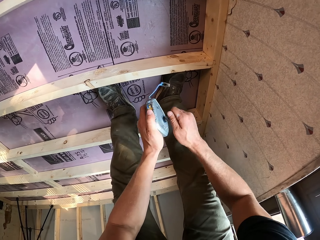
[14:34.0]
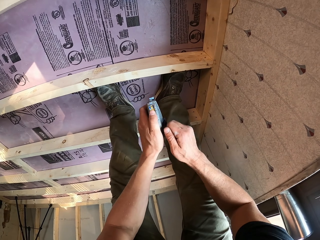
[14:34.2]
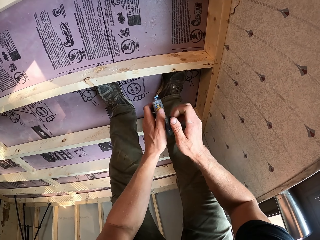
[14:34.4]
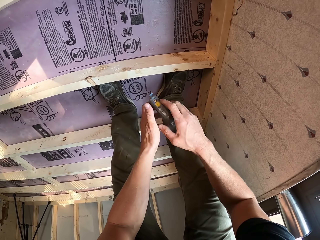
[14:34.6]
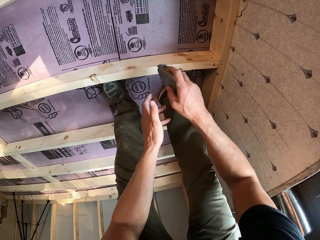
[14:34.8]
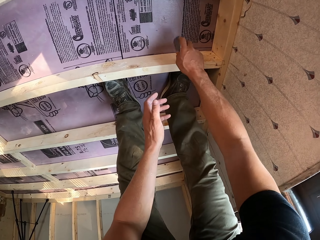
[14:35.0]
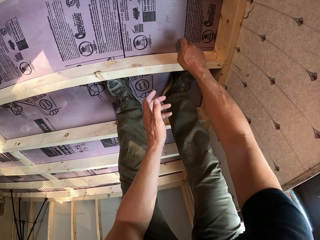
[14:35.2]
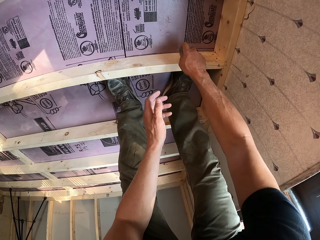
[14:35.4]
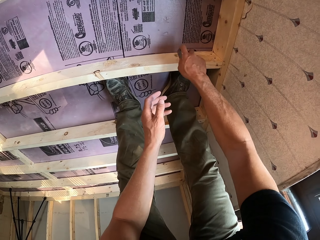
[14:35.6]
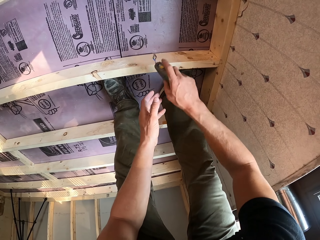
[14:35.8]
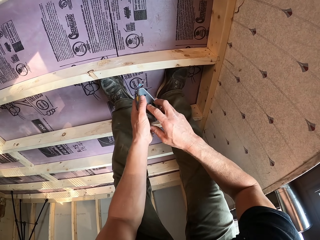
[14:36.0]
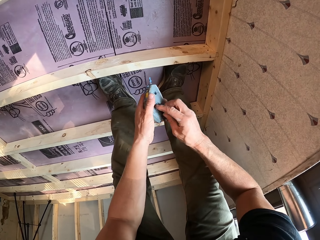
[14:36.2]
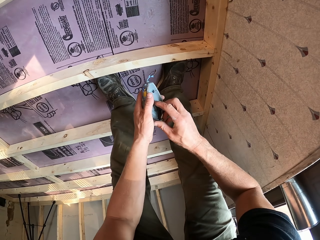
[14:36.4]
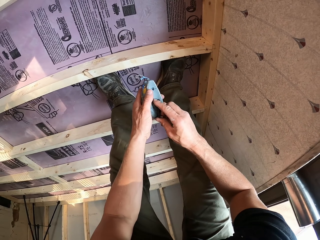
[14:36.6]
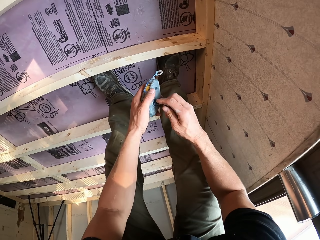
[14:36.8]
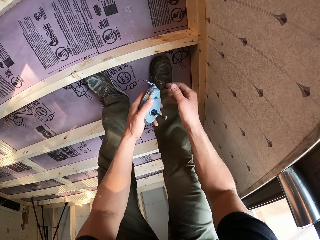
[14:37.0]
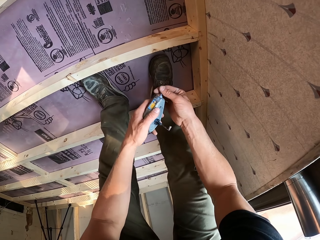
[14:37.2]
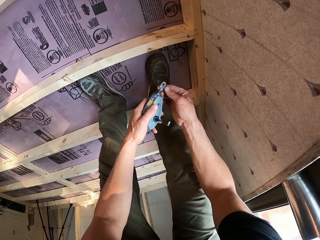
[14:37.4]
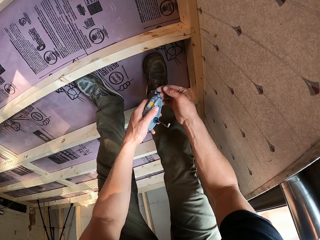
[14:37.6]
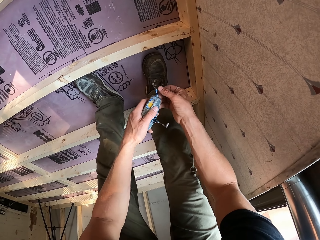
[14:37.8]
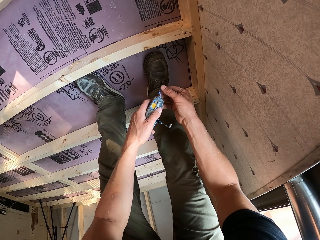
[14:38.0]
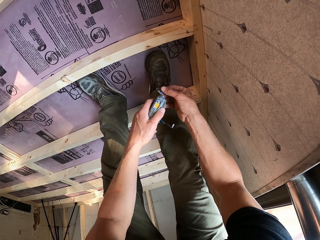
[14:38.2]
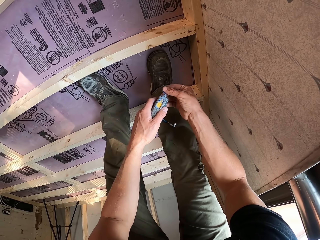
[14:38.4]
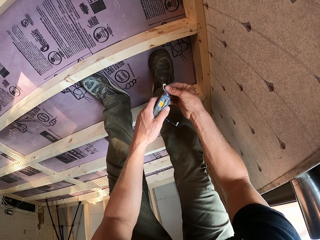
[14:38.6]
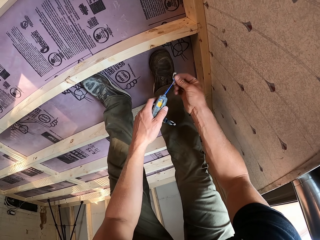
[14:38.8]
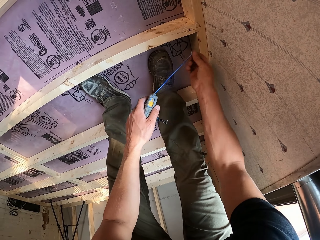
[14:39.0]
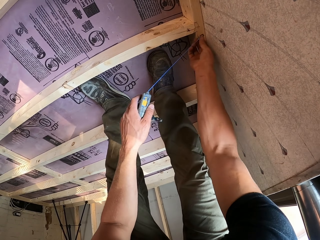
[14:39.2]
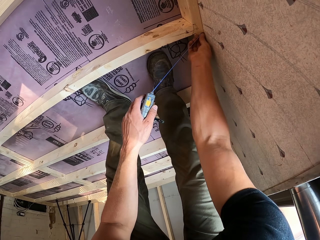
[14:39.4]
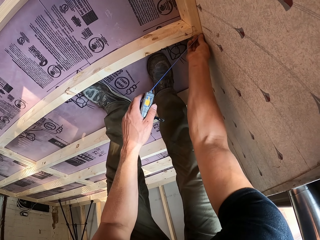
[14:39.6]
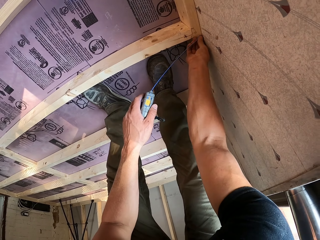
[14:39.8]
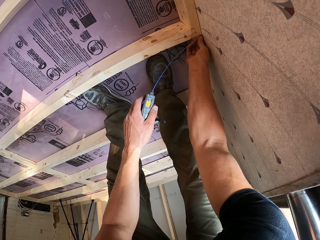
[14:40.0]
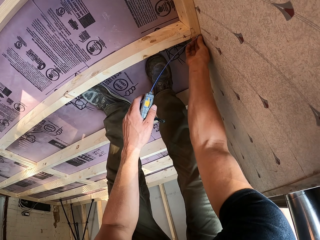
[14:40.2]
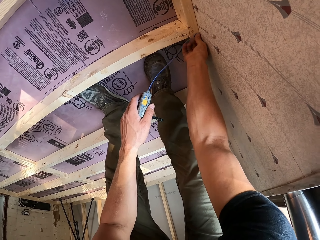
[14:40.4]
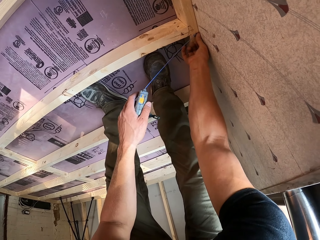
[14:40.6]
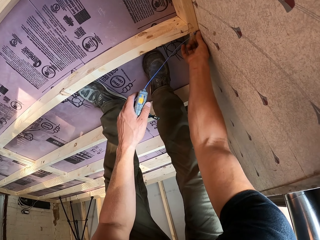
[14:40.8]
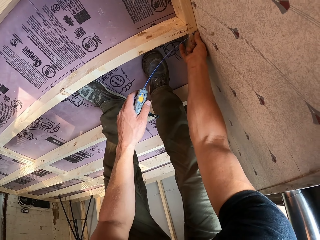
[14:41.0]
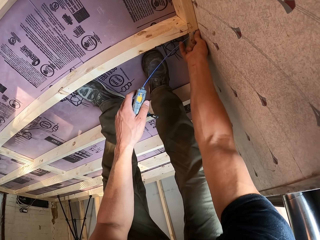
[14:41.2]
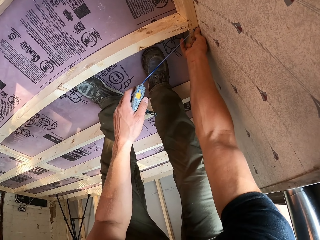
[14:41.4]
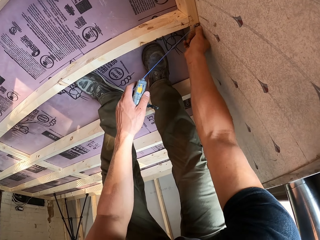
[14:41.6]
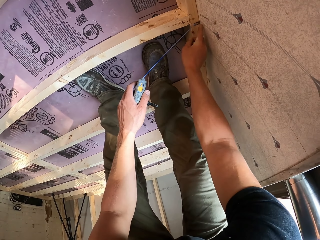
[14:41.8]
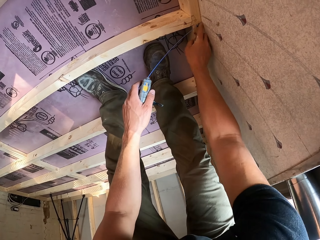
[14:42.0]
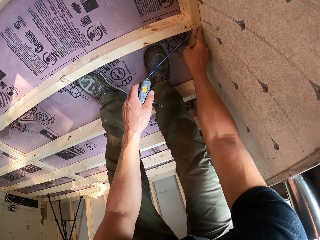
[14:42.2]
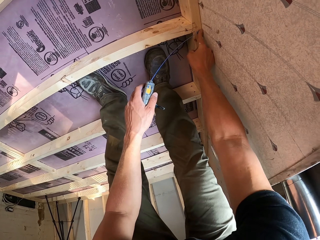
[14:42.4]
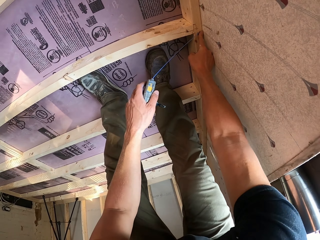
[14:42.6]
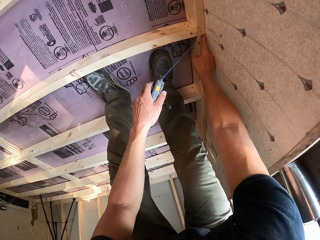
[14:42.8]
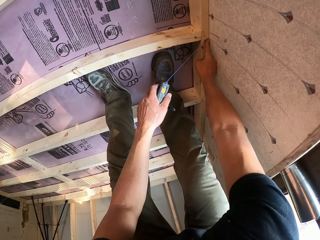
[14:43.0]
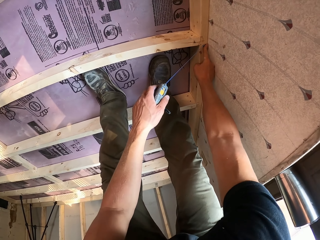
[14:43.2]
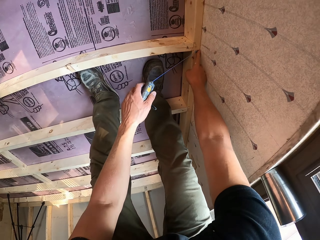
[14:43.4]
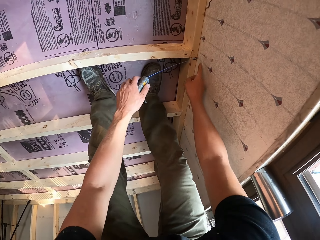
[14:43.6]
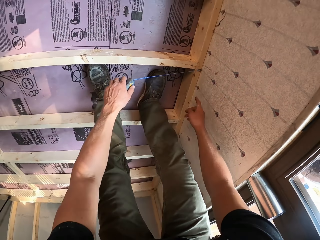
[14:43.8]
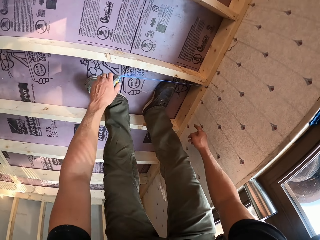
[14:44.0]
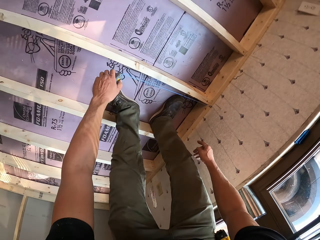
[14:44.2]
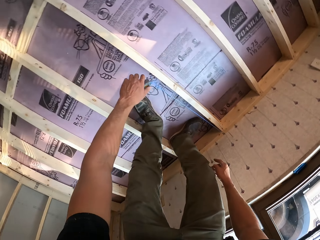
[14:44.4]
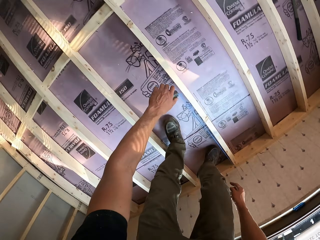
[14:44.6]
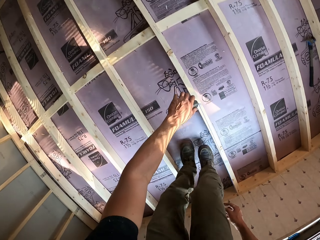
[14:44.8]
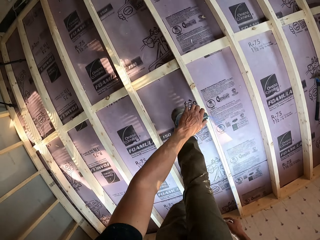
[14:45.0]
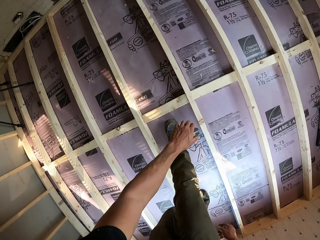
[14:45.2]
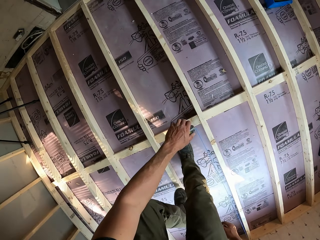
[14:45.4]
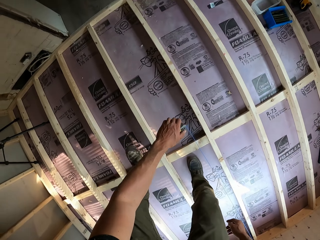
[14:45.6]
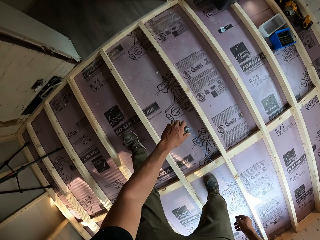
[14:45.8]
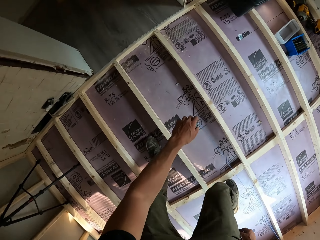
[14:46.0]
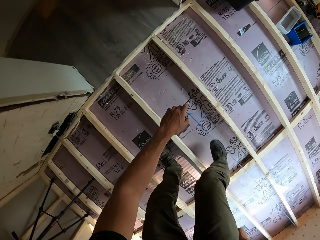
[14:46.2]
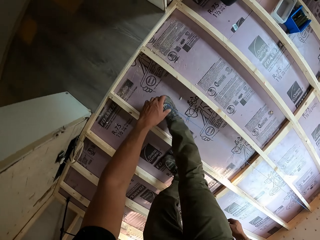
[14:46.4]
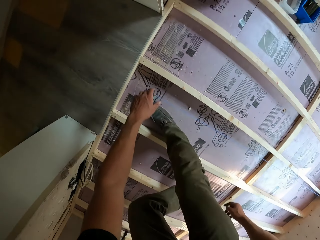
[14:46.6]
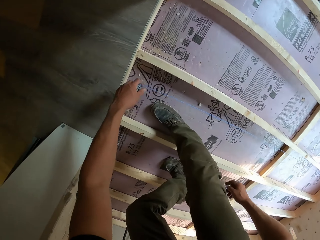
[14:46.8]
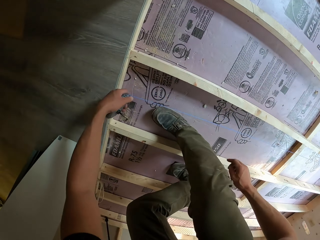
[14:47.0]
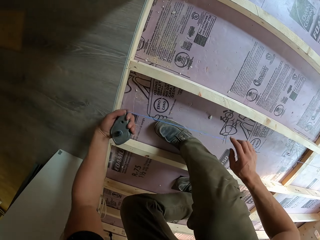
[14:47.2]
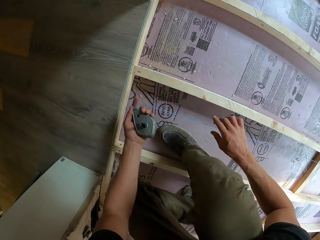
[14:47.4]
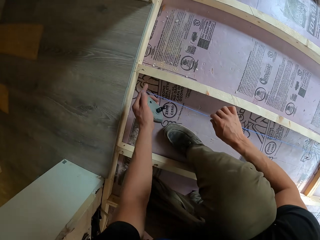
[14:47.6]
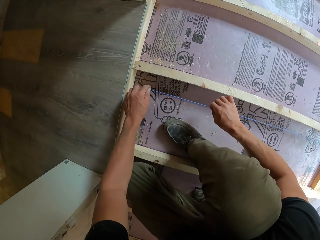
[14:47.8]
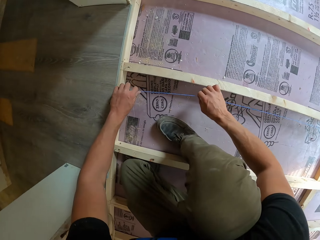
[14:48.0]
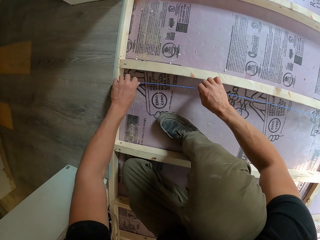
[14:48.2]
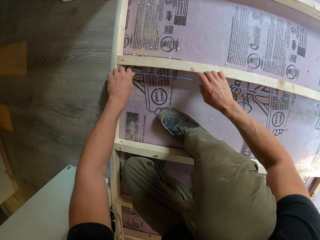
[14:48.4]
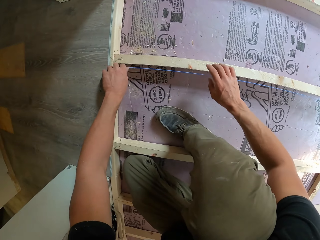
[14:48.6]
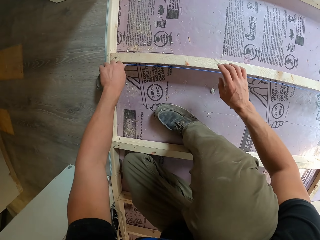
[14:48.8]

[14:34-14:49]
The camera wearer rolls the rope back. They hit the timber with a measuring rope-marker Sola. They pull the rope and stick the measuring rope-marker Sola between the timbers. They hook the rope on the wood. They measure the timber with the measuring rope-marker Sola.

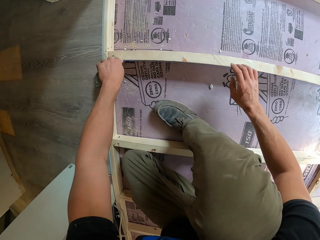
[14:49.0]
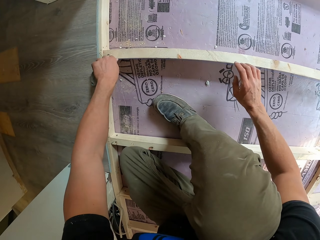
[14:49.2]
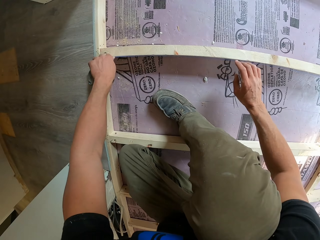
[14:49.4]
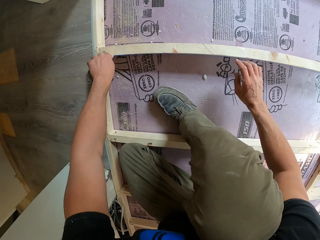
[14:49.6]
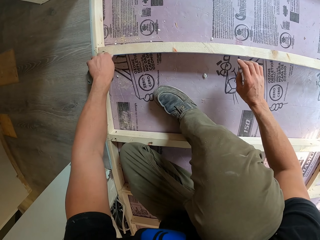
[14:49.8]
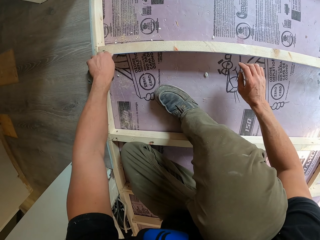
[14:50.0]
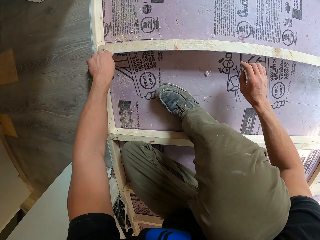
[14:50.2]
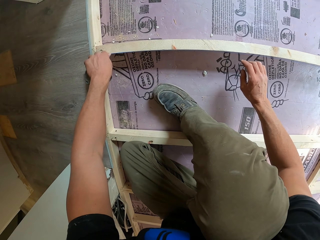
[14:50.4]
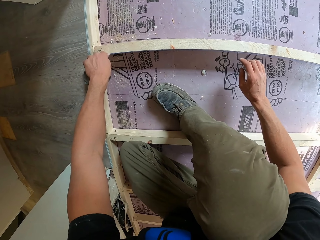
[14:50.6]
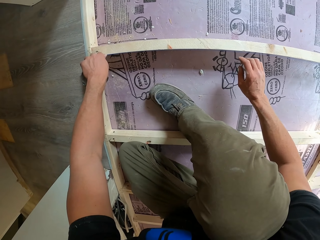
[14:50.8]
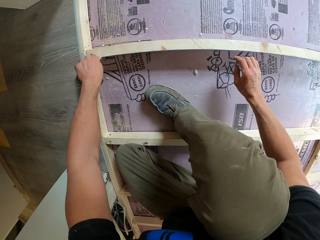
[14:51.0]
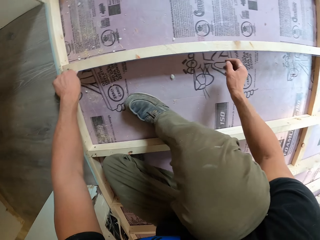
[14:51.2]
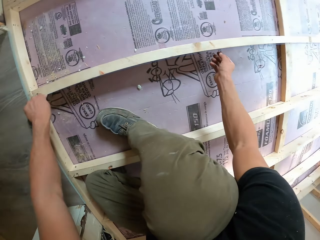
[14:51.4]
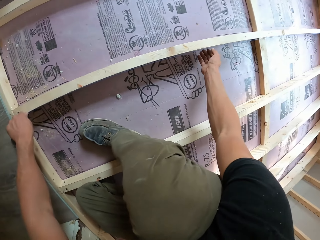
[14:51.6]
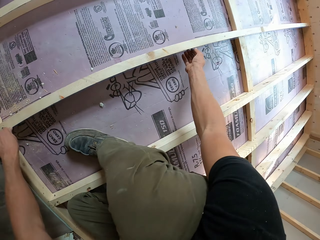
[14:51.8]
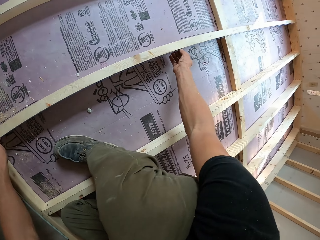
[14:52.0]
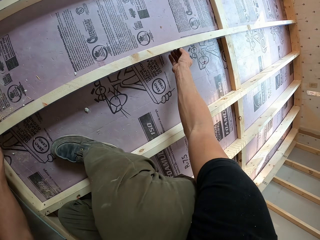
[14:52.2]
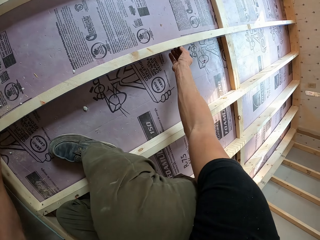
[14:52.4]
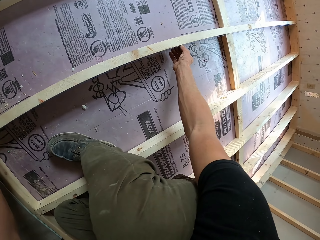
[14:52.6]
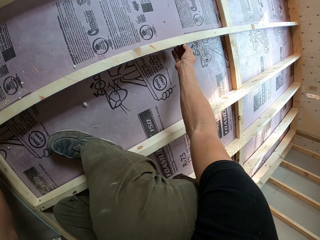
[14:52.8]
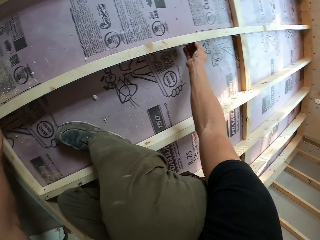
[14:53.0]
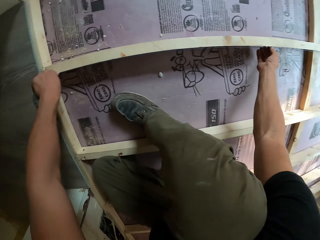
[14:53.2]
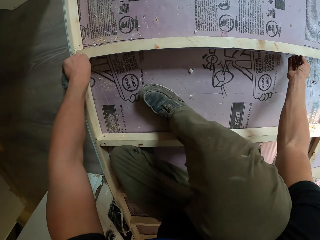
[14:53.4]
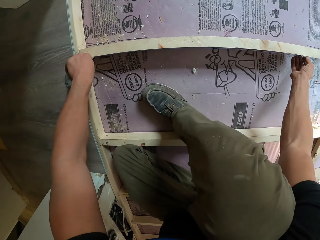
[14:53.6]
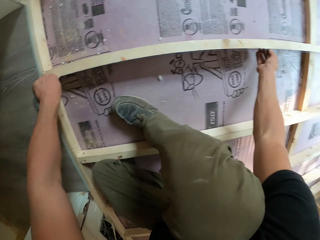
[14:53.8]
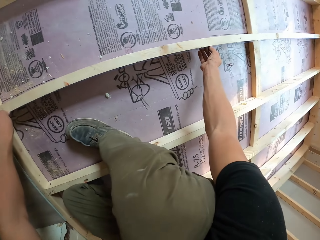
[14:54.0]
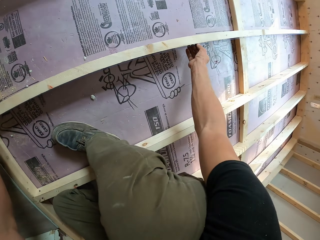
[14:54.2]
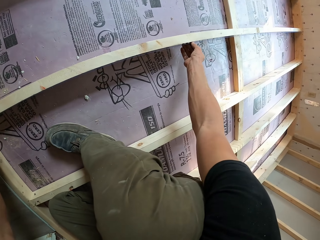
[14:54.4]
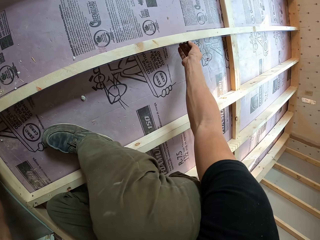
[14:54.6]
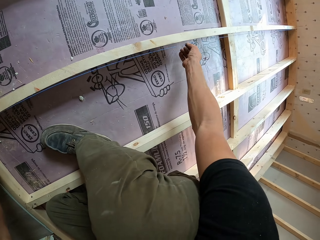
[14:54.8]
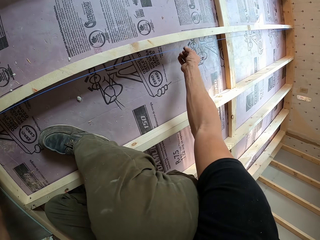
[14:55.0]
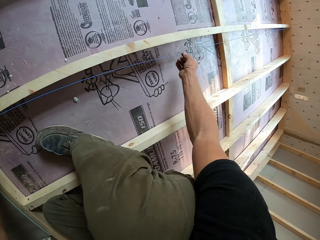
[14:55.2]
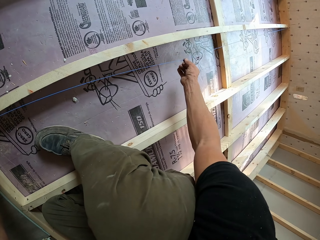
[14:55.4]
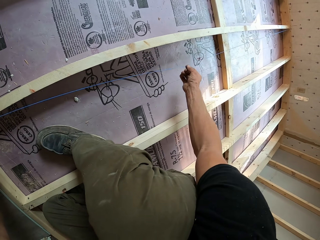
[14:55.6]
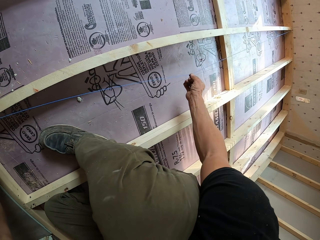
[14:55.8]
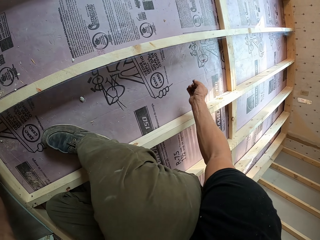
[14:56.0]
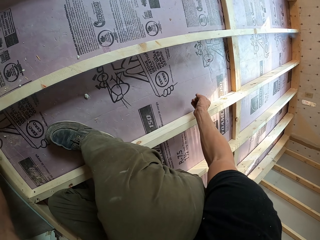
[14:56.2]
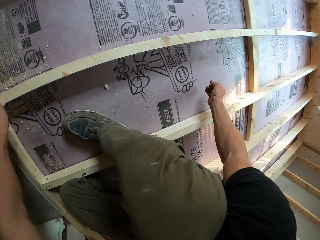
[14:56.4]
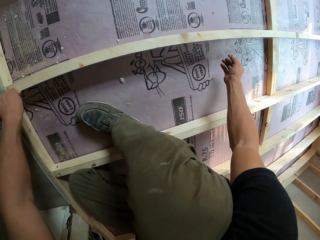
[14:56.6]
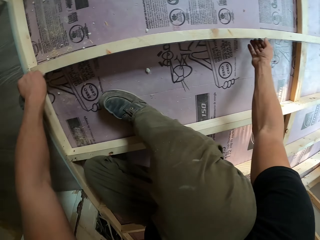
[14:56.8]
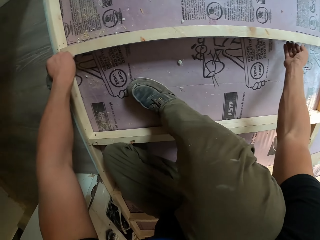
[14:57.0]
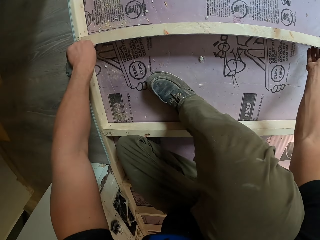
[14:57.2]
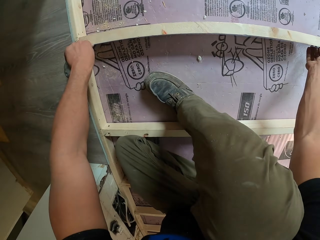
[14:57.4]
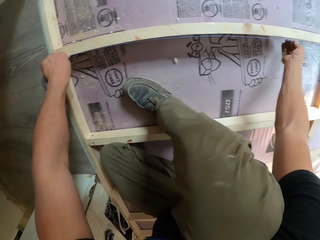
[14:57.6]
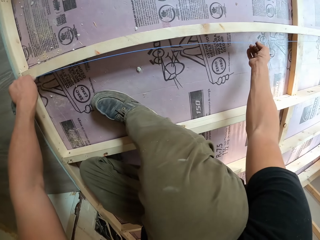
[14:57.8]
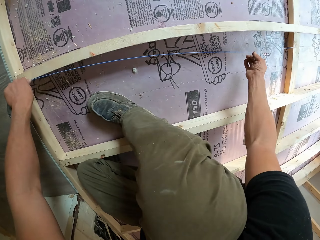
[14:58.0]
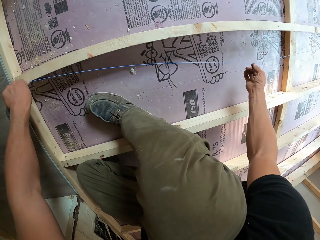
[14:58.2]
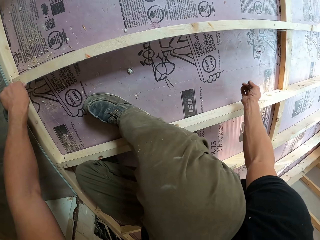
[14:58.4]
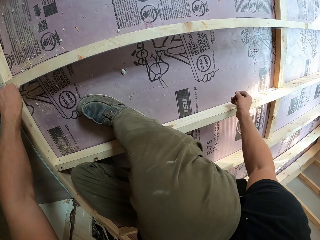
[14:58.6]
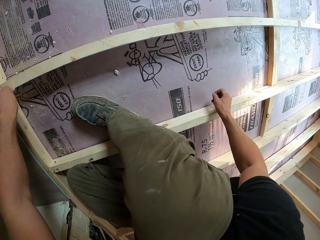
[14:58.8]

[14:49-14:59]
The camera wearer moves the measuring rope-marker Sola. They adjust the rope with the right hand.
